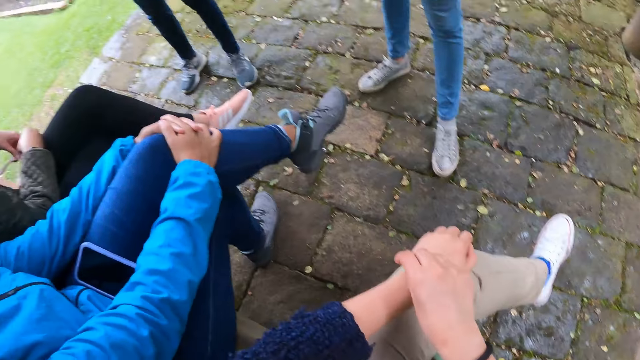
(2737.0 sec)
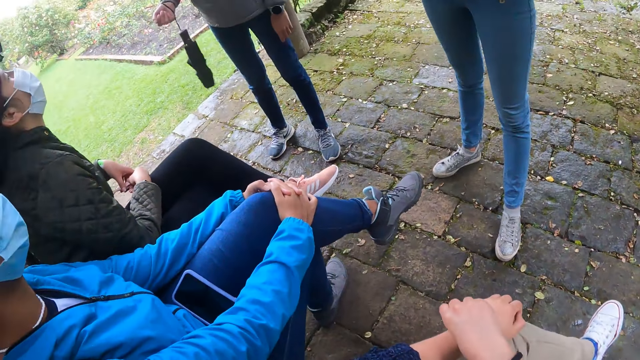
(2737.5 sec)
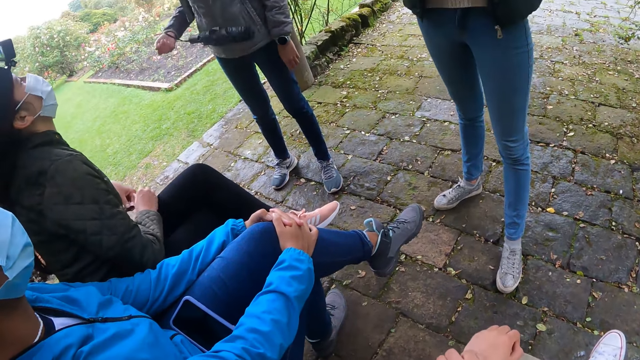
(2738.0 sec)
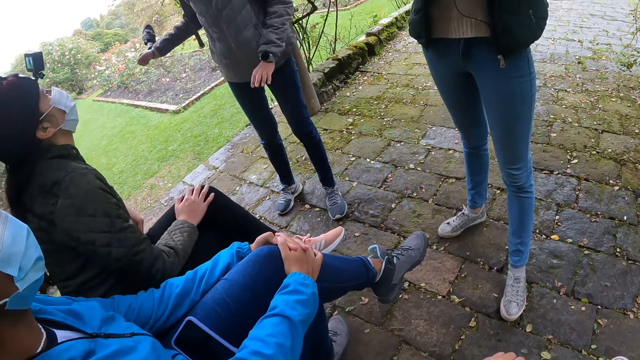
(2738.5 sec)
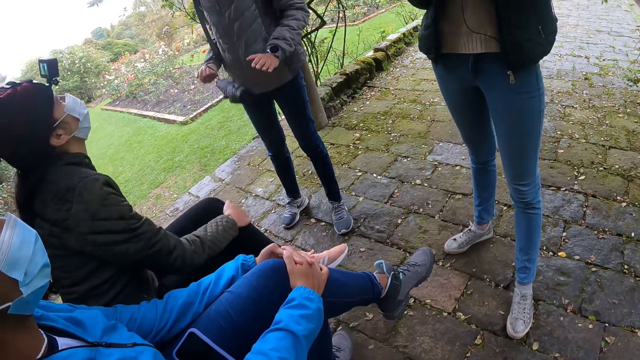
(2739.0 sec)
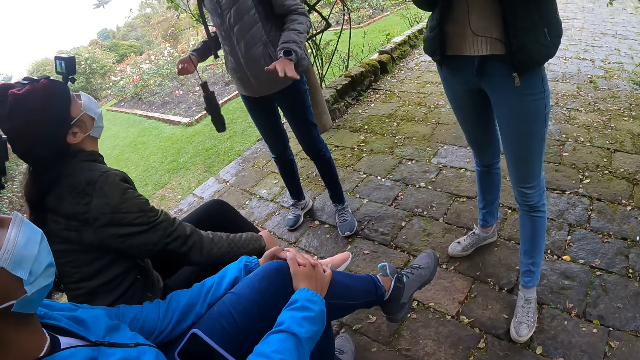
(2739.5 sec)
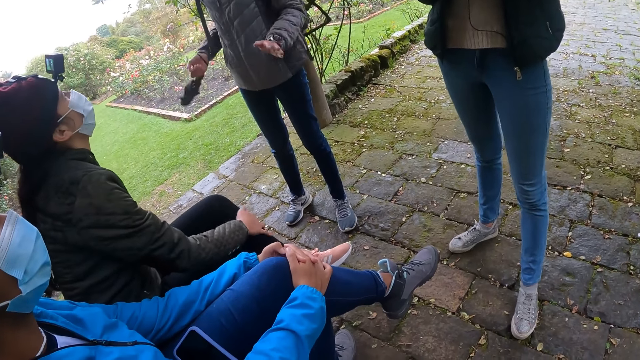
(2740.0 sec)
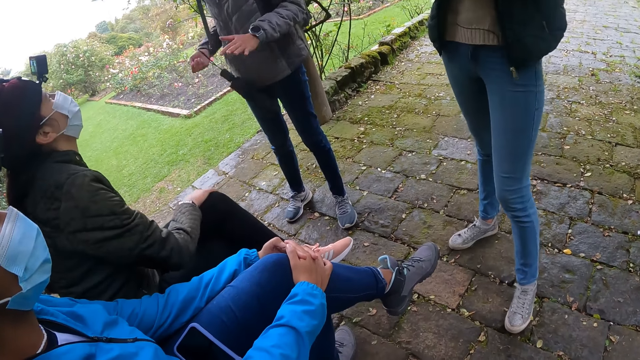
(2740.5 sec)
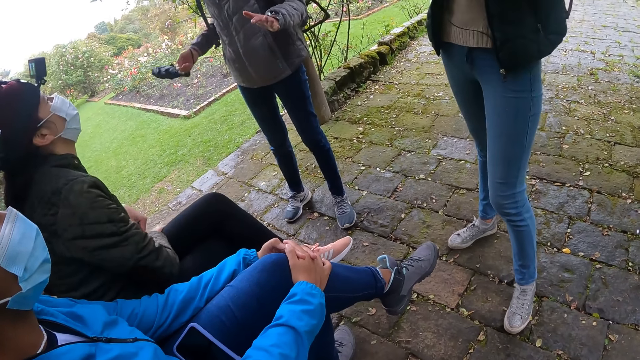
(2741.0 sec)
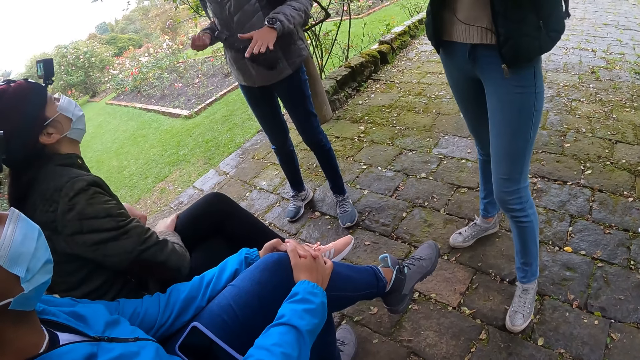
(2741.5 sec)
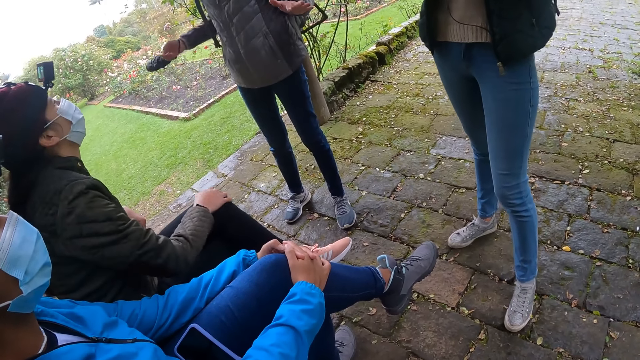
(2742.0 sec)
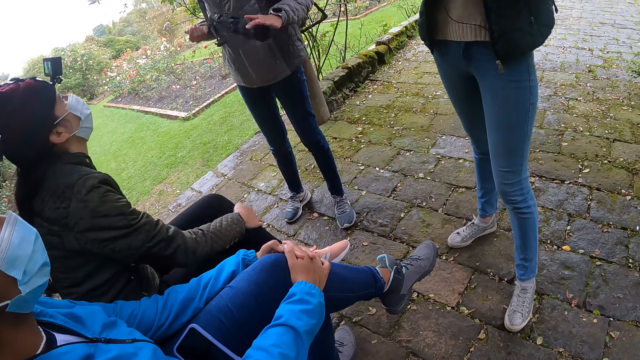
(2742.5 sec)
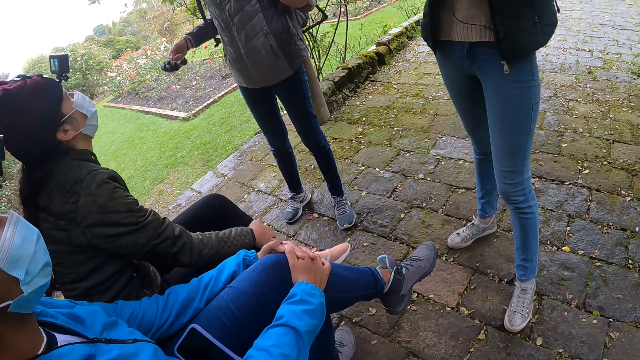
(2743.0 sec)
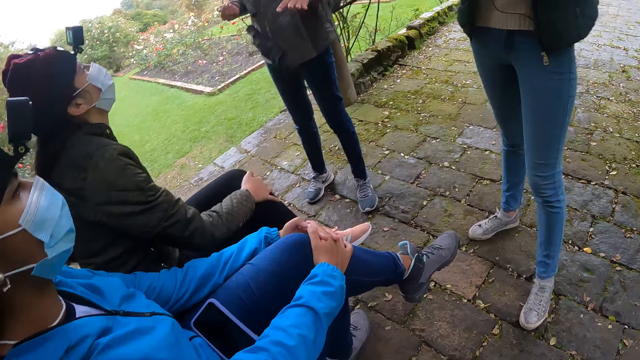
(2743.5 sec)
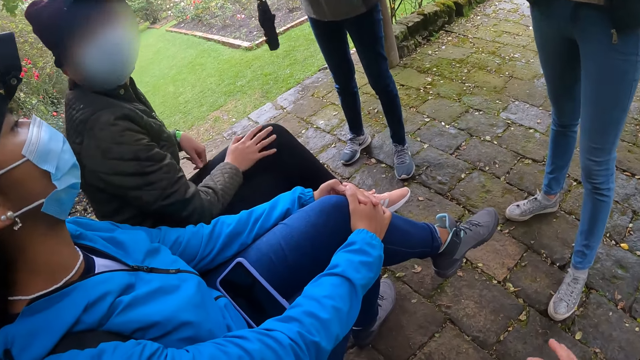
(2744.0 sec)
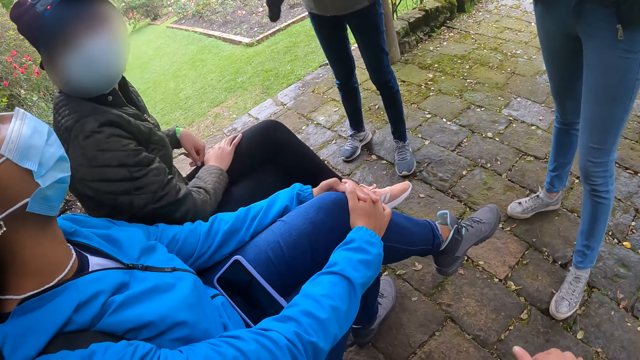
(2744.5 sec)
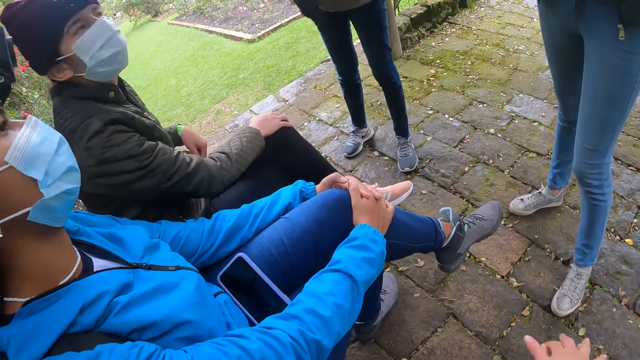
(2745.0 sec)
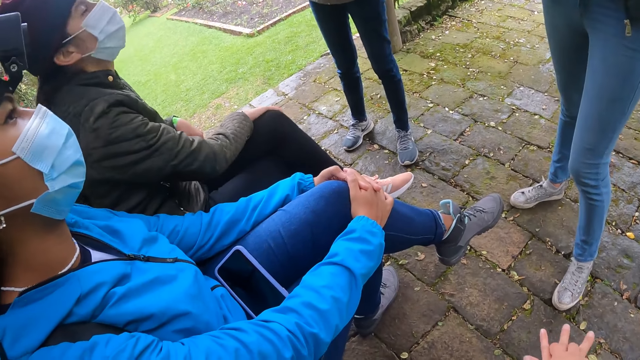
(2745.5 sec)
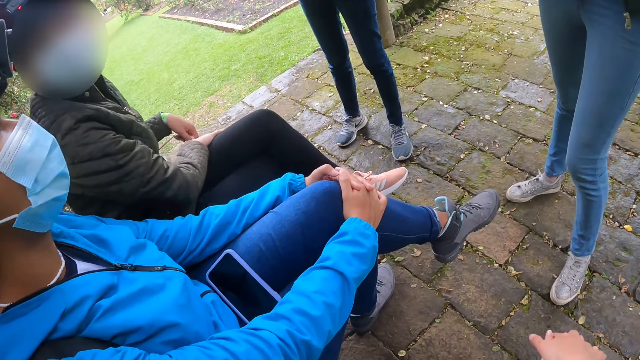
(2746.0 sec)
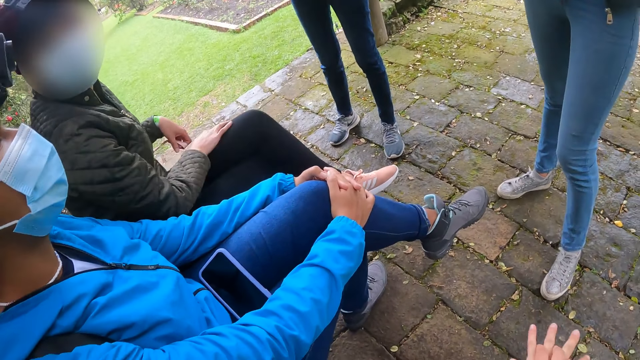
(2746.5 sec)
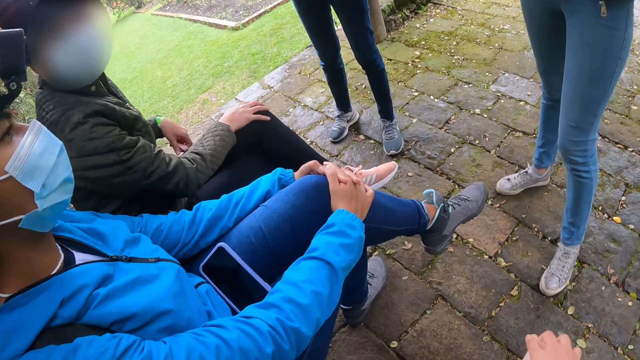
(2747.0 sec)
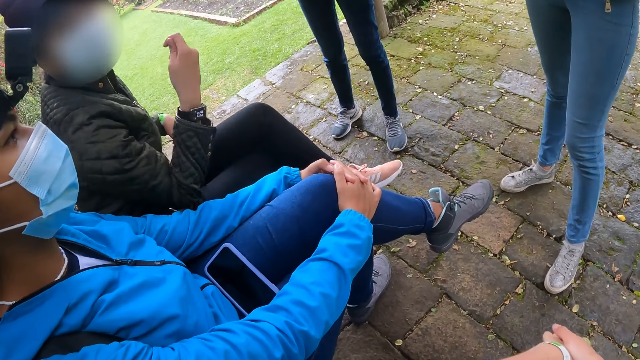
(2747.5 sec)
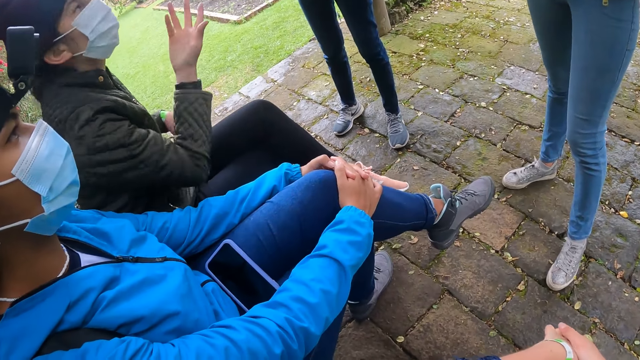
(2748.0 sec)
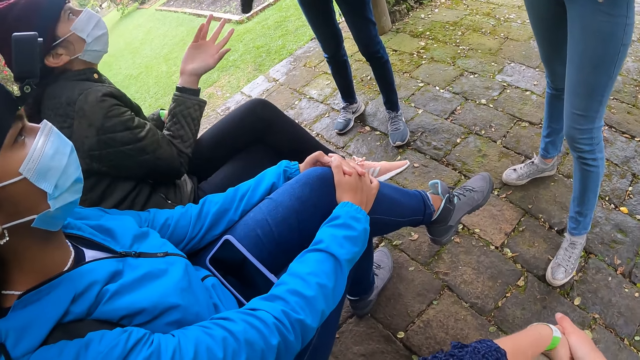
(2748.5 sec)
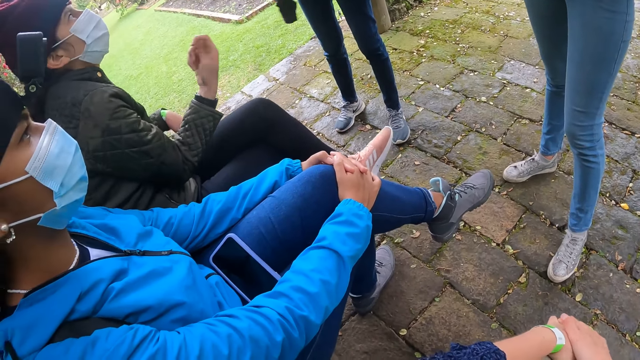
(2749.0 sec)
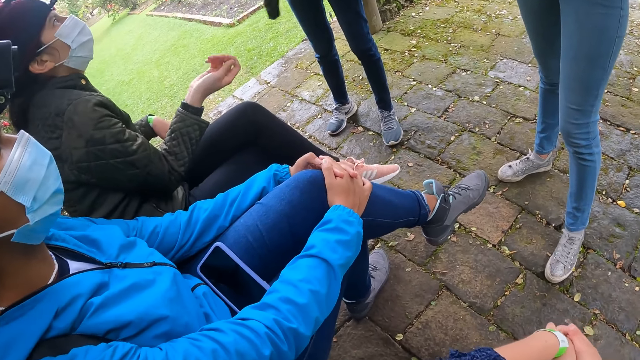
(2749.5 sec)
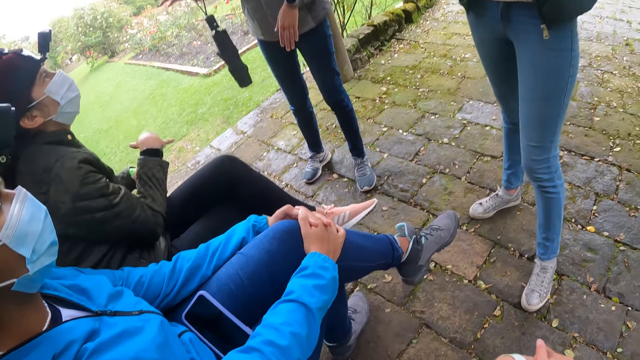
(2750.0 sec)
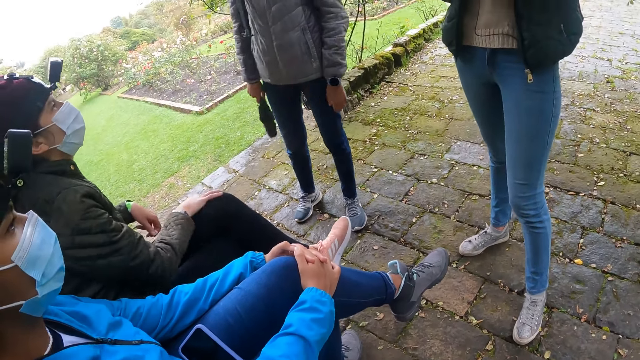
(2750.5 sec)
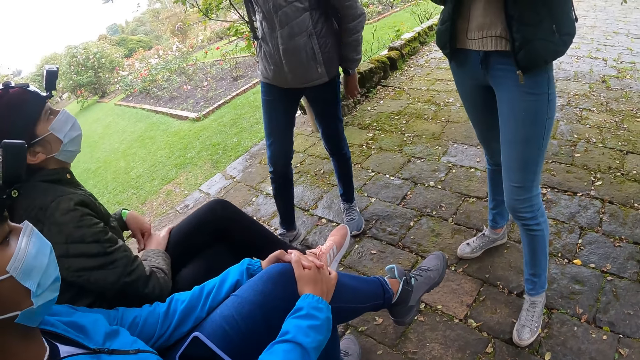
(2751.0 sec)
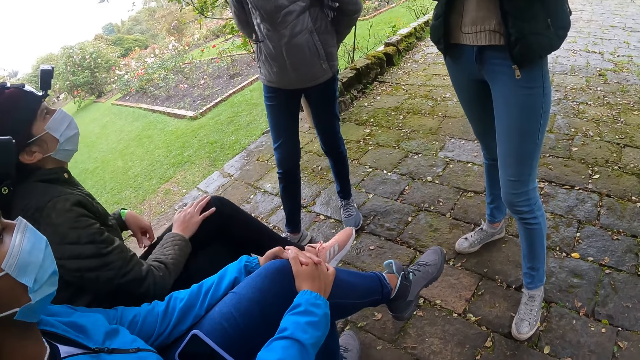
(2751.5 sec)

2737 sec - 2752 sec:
A lady rubs her feet. Another lady hits the umbrella on her palm. A woman holds the water bottle on the bench with her left hand. The first lady speaks.

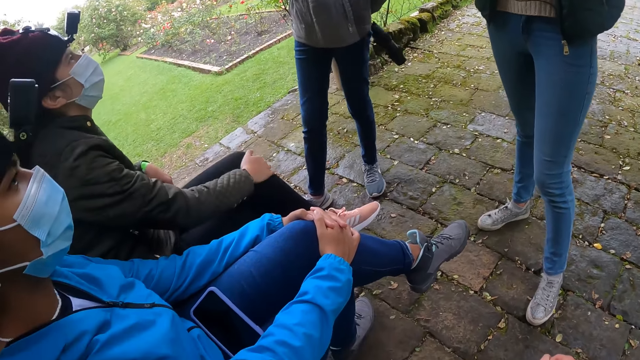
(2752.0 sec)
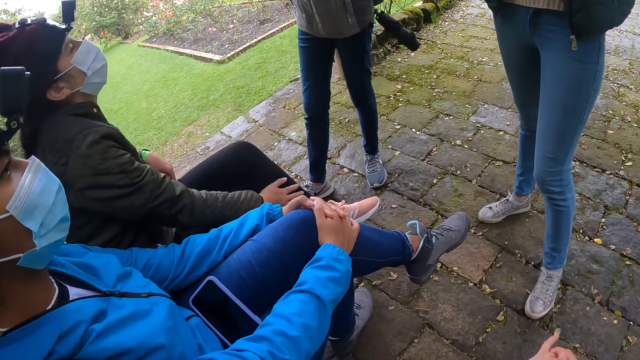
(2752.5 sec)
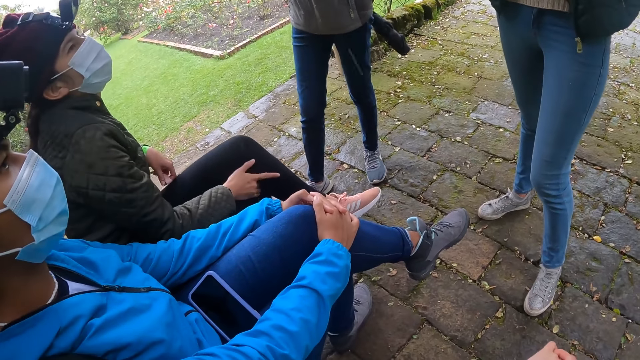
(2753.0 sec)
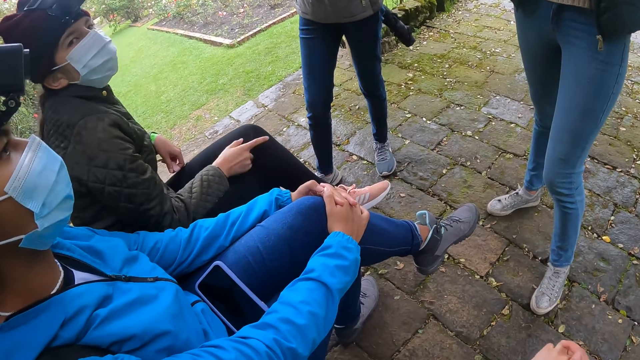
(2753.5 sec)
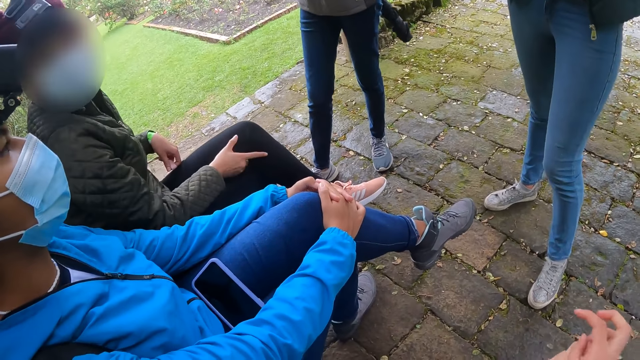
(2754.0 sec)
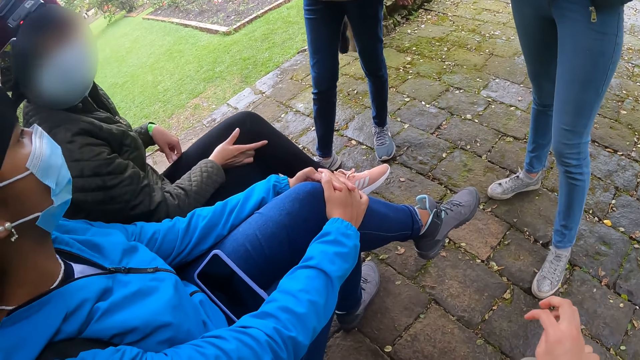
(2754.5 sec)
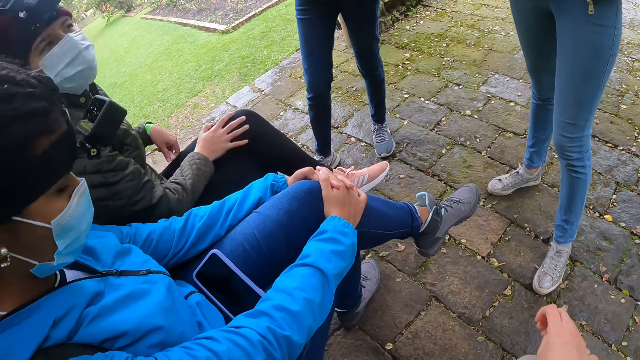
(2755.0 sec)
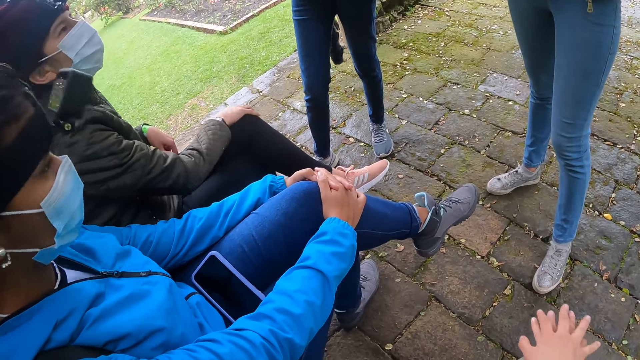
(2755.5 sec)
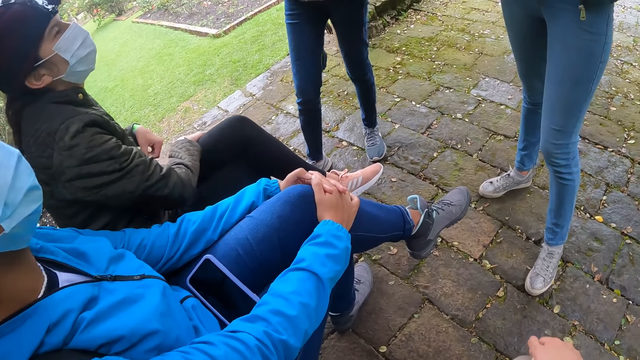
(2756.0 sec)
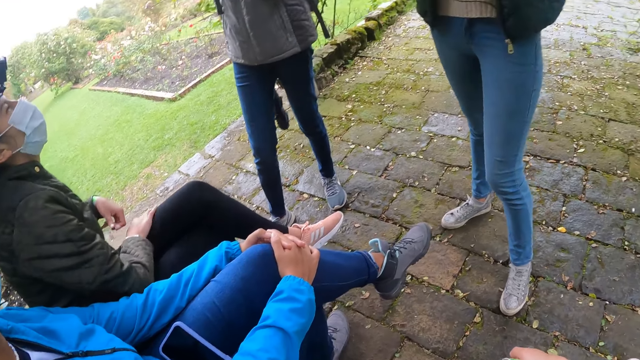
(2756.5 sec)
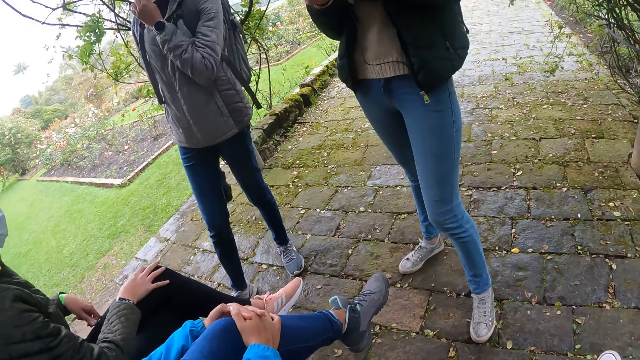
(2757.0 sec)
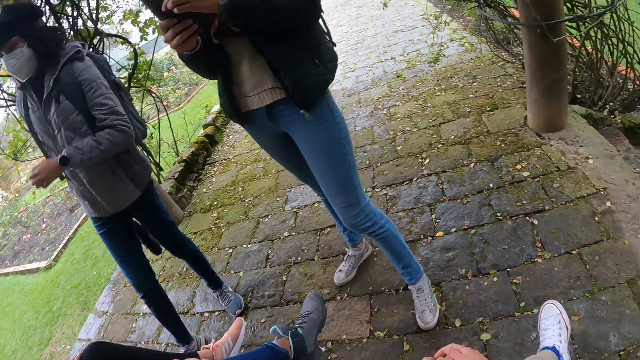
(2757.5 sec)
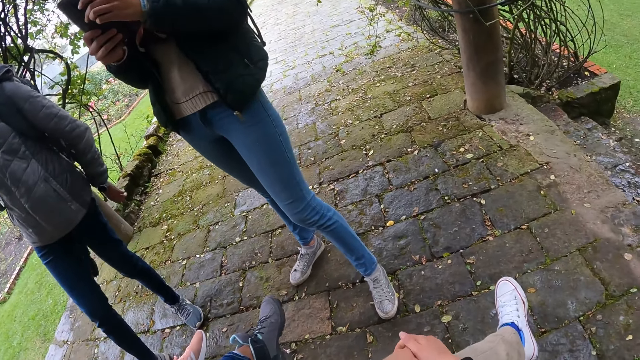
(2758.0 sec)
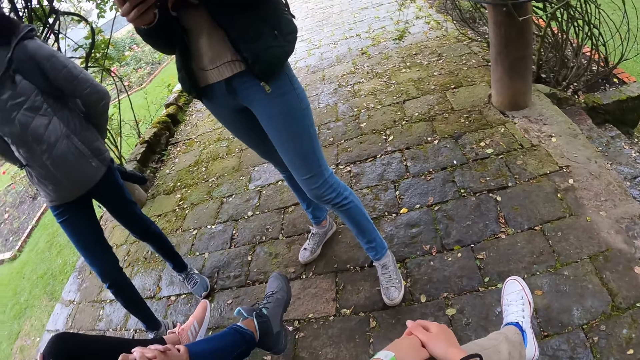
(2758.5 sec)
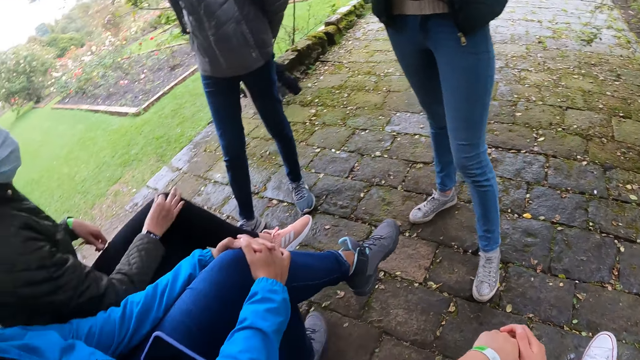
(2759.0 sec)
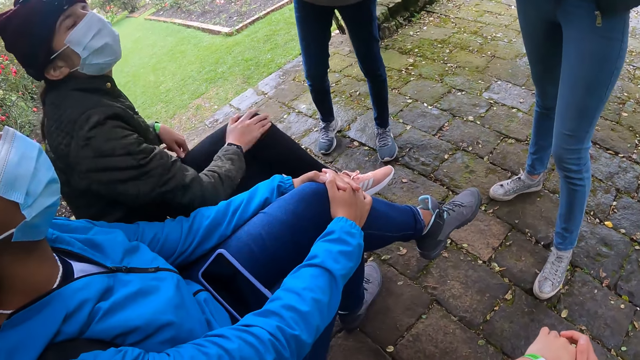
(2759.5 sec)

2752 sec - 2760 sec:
A lady holds the umbrella behind her. The camera wearer holds her hands together. A man adjusts a facemask on his face with his left hand. A woman operates a phone with her hands. The lady touches her face mask and lets go of her face mask.
